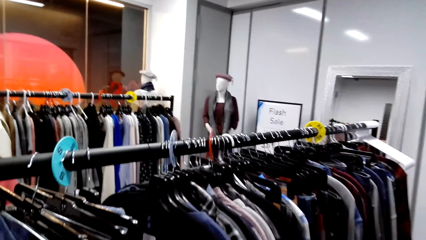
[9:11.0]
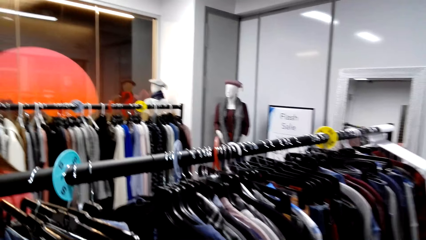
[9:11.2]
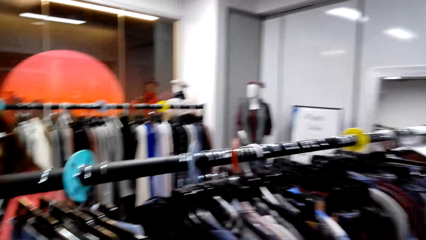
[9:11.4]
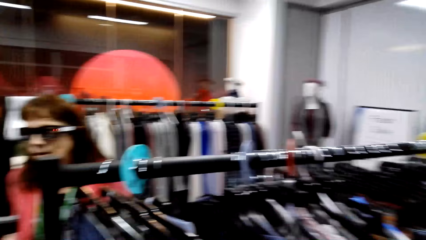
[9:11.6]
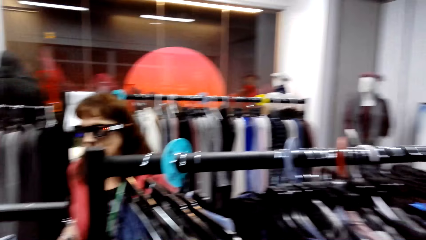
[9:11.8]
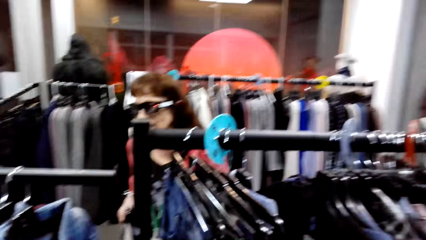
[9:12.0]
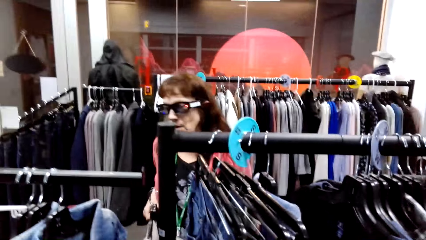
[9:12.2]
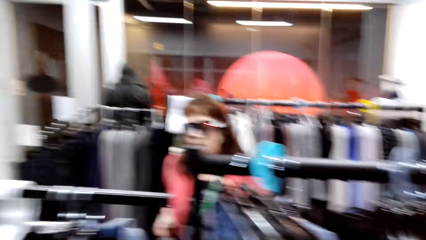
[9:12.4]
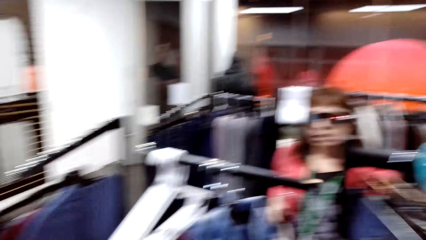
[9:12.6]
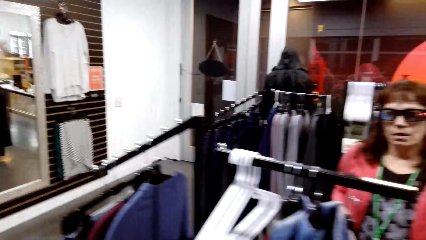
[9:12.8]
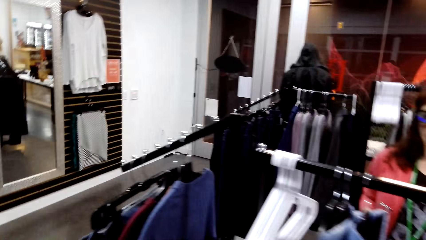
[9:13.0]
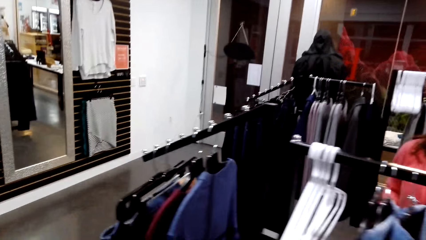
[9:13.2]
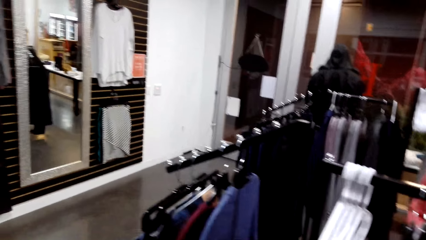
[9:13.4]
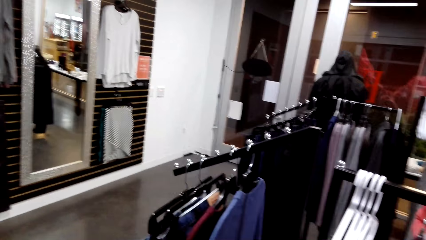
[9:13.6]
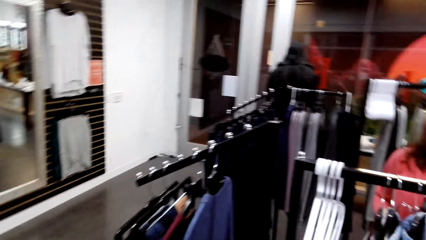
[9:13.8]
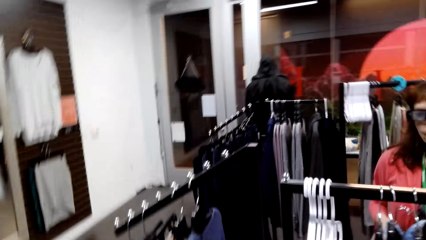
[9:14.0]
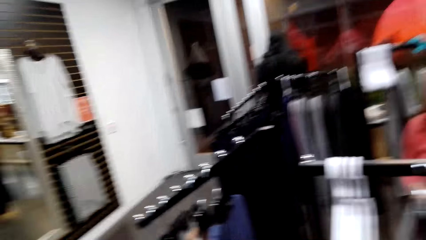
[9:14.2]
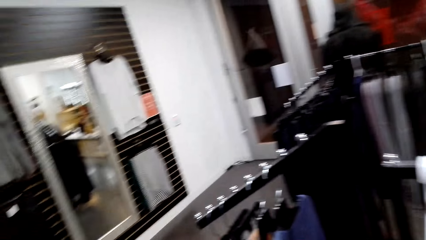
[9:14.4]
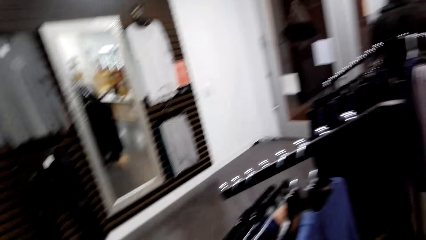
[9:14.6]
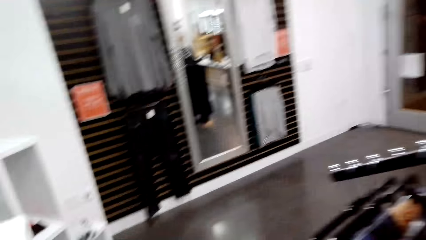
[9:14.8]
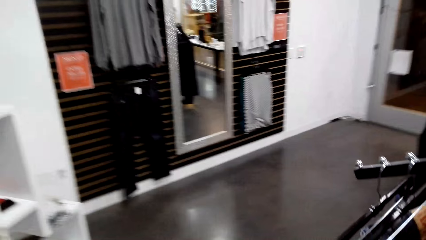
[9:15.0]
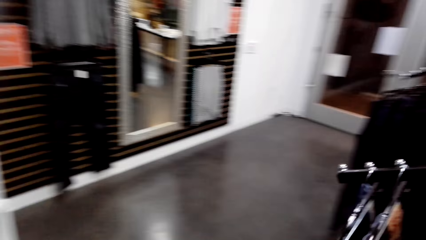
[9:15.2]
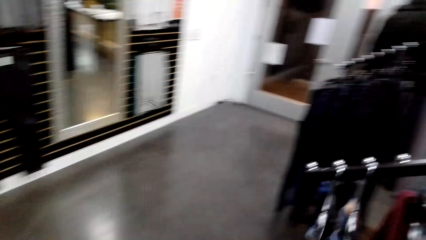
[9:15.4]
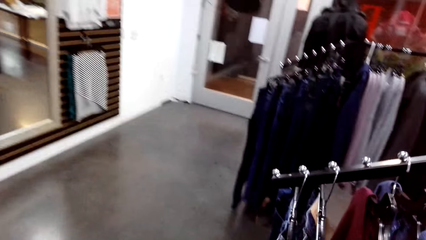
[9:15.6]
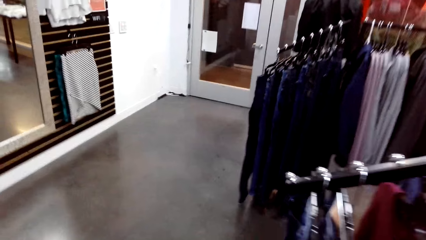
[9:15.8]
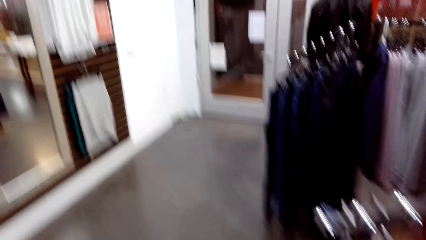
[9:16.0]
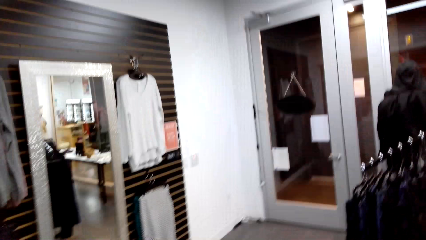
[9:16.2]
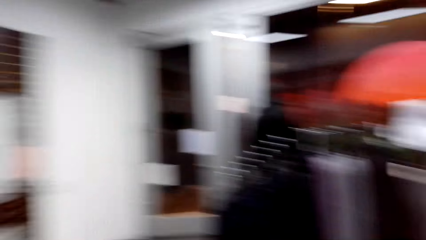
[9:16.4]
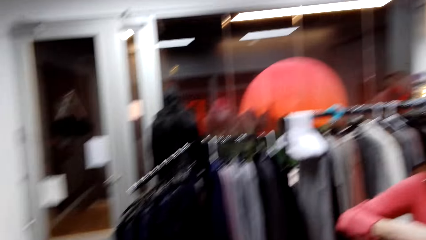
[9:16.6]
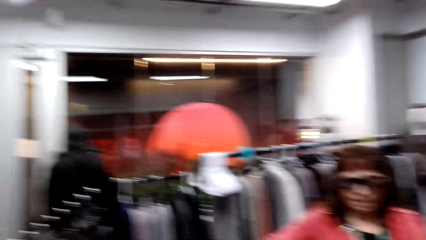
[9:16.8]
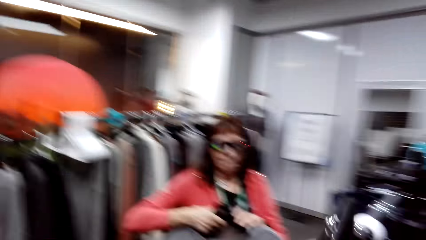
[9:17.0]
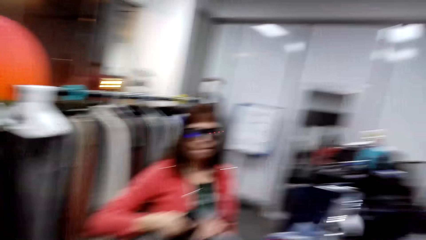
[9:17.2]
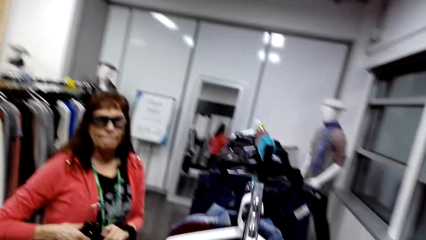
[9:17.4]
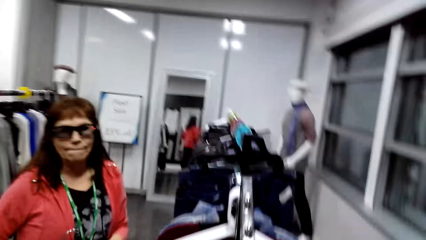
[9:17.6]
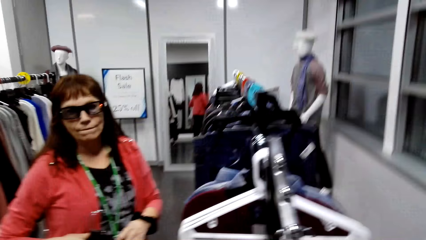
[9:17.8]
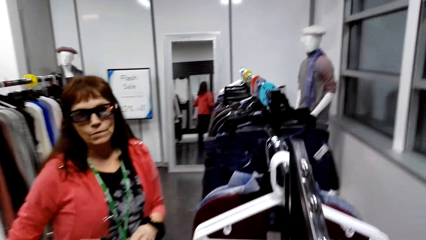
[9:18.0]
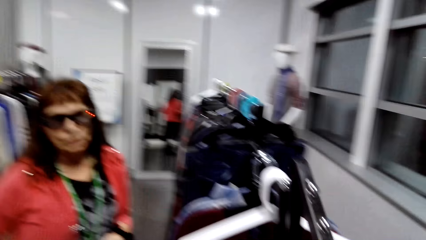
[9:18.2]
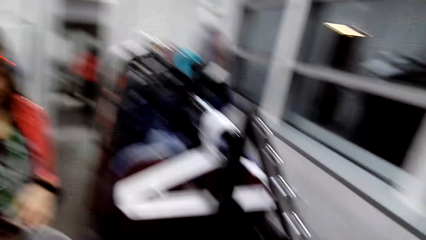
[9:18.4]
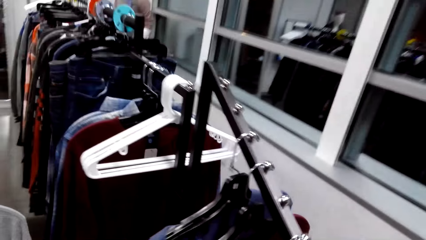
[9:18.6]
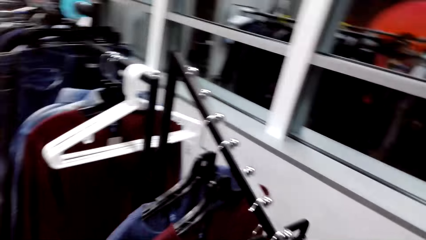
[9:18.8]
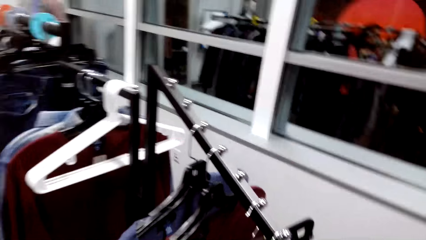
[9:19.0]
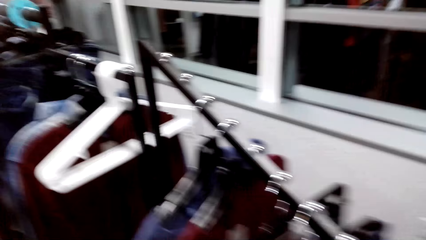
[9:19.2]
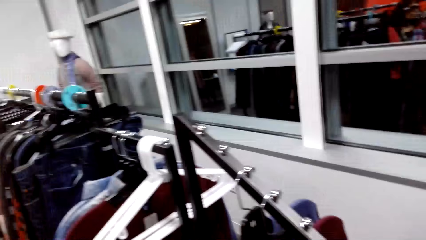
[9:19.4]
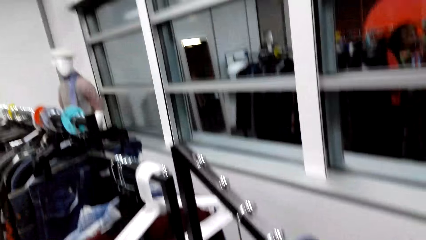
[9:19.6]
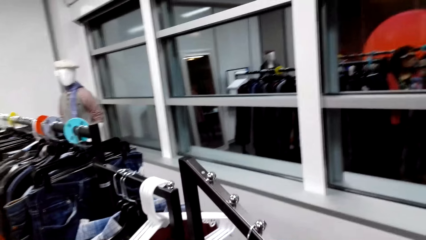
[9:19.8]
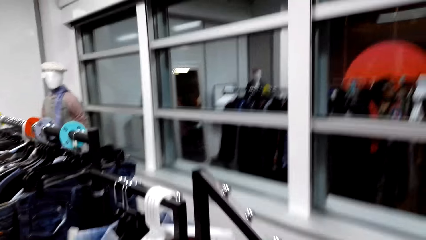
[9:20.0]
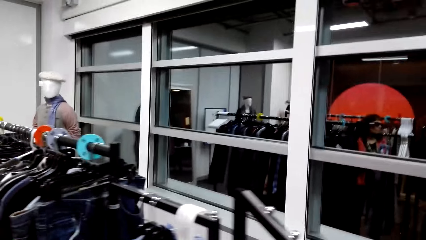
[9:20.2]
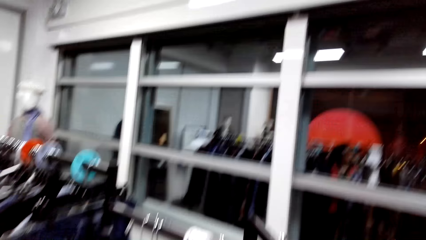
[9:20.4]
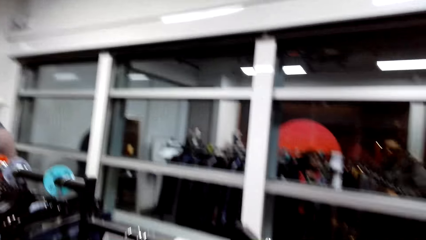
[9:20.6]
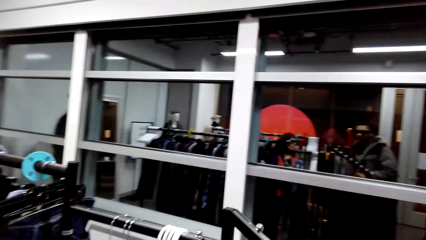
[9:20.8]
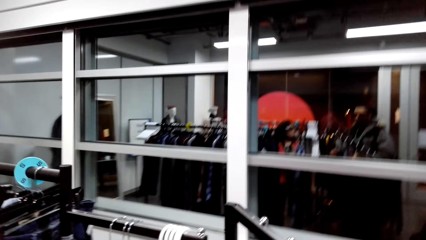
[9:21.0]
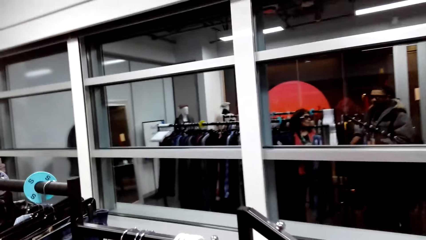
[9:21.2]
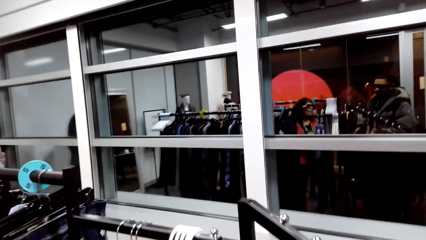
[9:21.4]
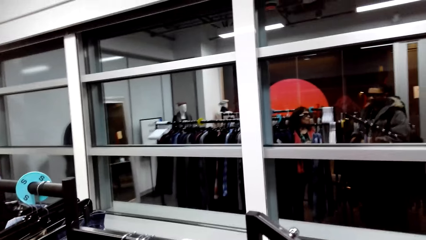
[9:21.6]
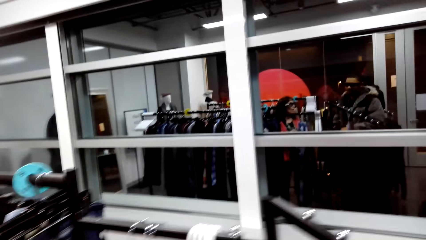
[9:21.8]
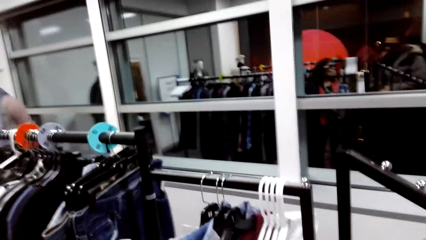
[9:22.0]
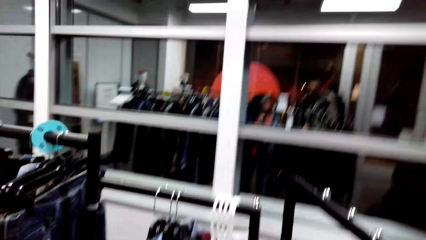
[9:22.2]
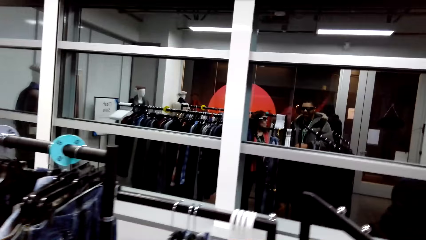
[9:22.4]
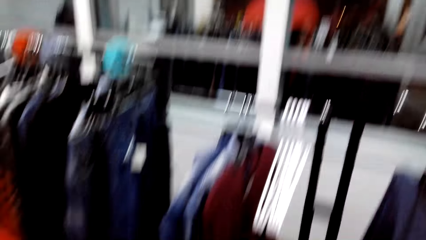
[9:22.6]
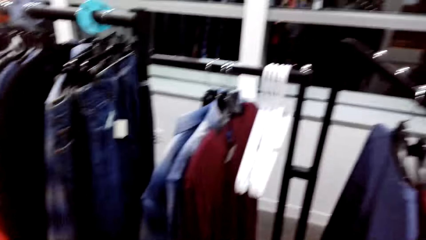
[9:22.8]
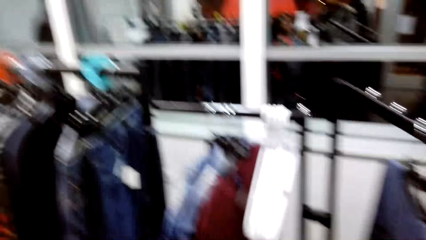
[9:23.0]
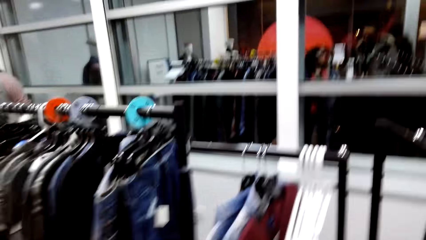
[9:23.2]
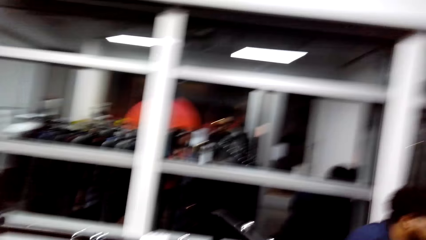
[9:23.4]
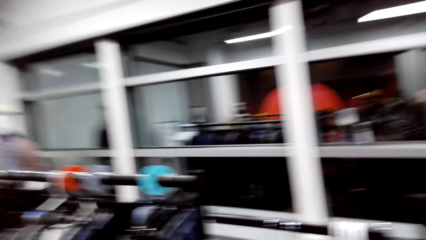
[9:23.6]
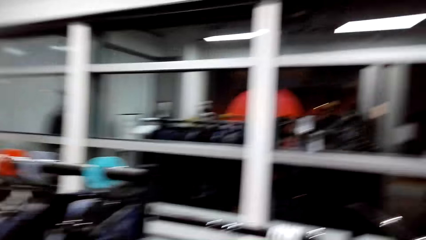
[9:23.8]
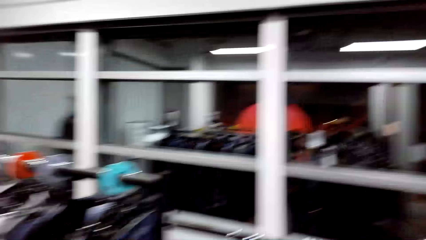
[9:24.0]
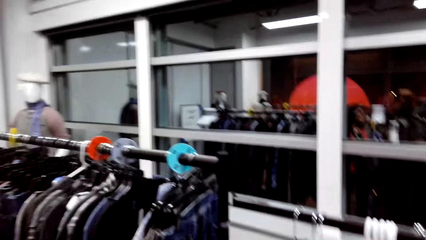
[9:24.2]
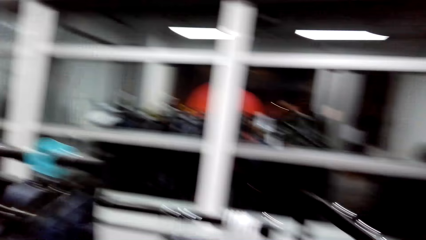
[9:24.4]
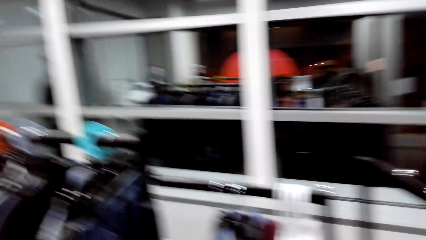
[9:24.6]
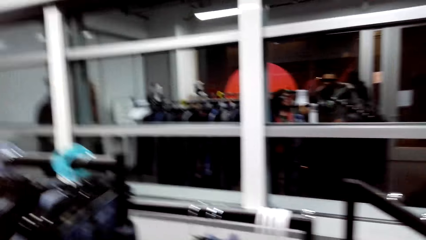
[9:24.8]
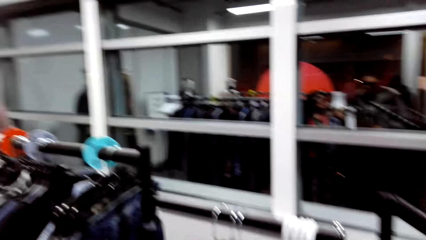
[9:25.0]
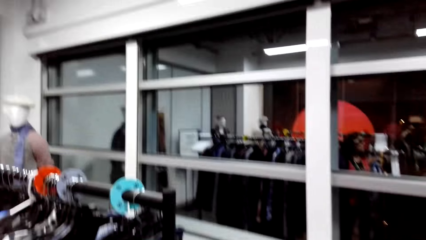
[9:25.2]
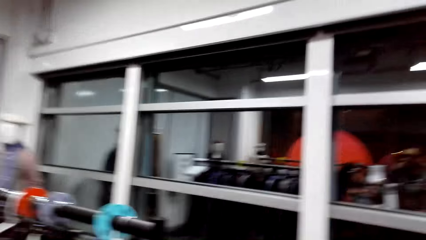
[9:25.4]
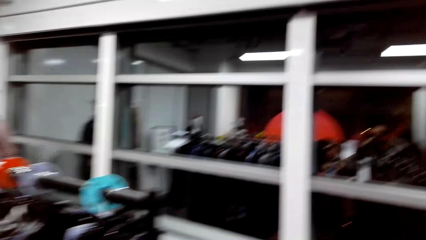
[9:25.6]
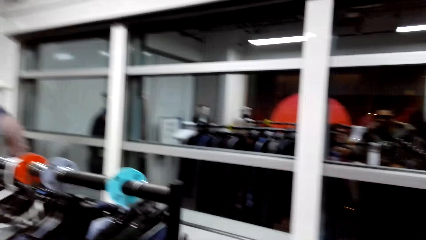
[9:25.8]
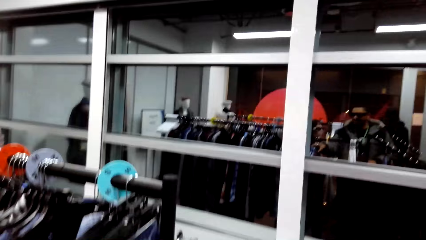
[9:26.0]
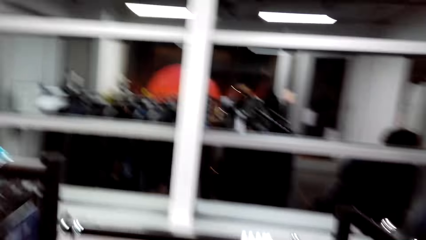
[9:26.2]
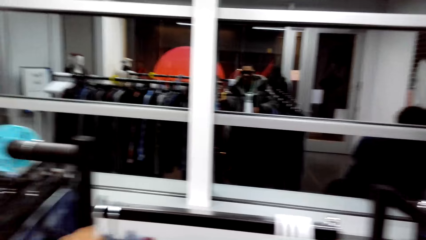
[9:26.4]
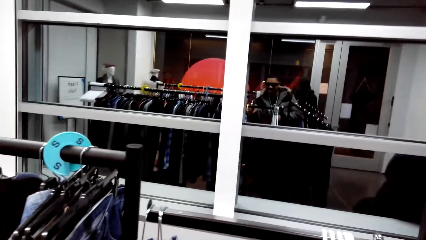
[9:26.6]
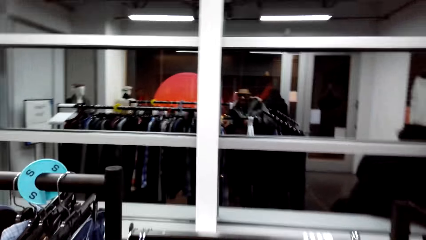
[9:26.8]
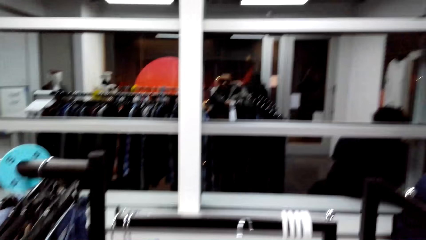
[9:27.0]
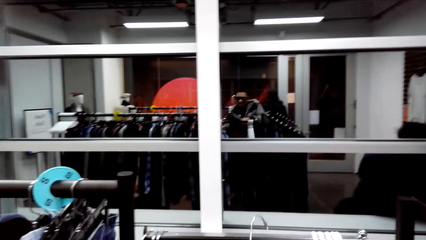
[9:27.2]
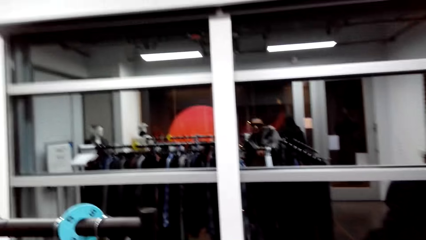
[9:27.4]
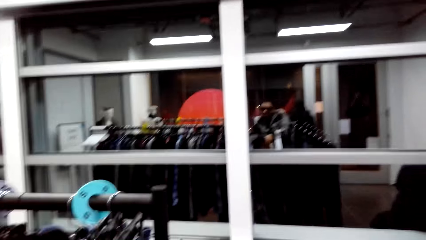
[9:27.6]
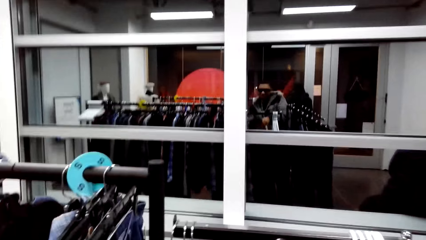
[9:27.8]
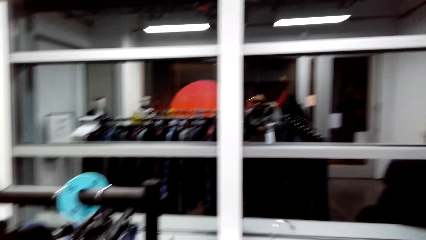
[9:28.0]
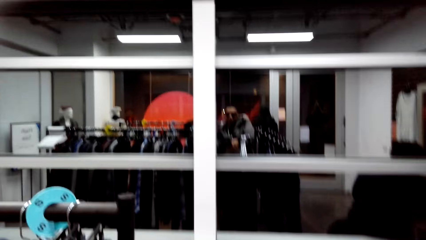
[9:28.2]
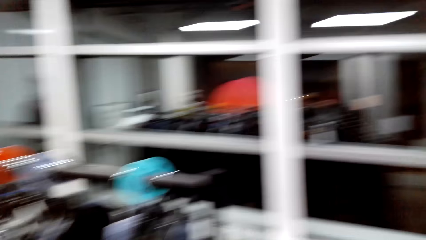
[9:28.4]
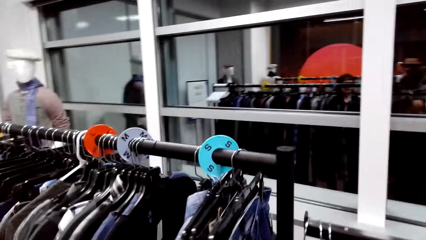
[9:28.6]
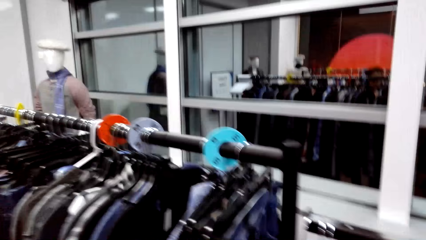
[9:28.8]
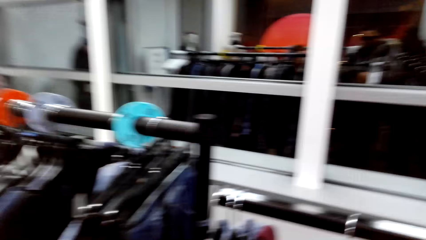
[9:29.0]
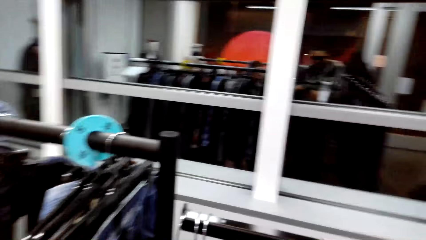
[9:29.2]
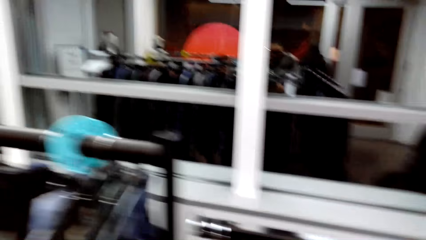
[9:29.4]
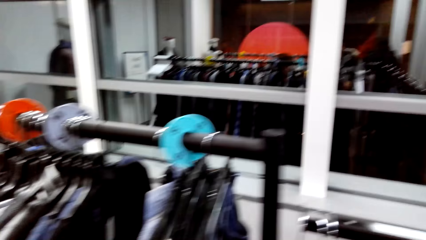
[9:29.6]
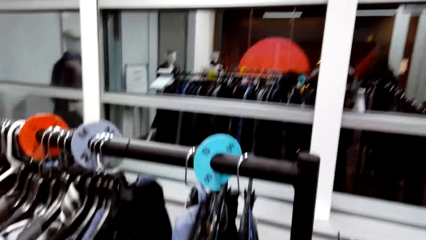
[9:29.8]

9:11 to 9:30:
The camera wearer walks around the clothing store. They dialogue with a person. They look around the clothing store. They dialogue with the person.
